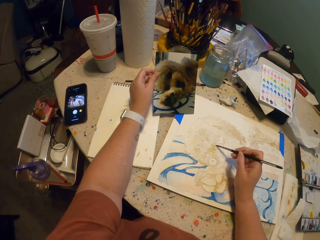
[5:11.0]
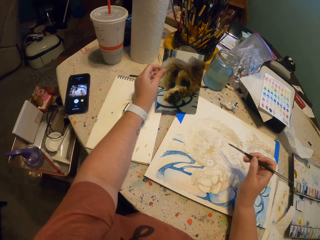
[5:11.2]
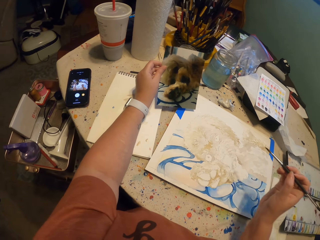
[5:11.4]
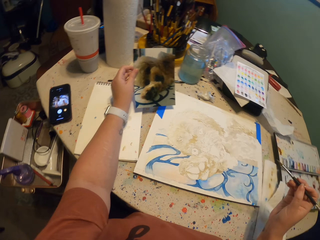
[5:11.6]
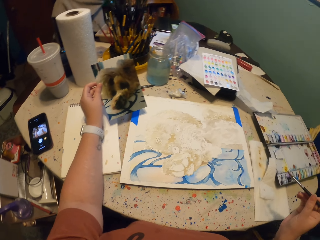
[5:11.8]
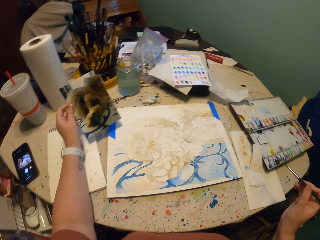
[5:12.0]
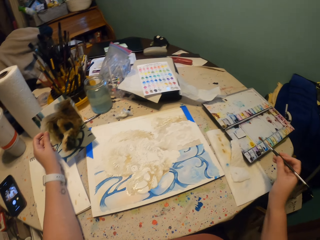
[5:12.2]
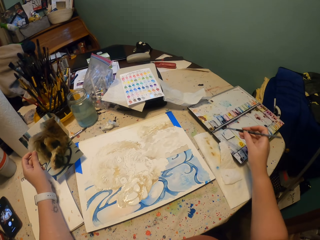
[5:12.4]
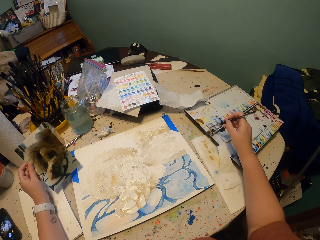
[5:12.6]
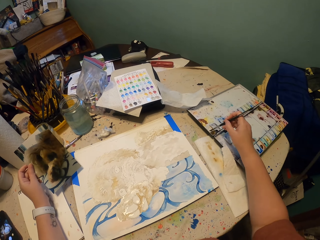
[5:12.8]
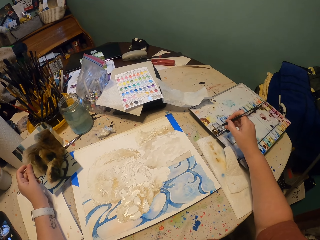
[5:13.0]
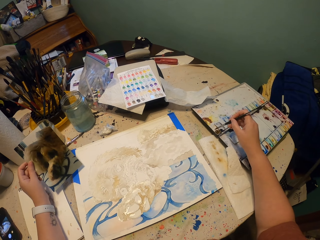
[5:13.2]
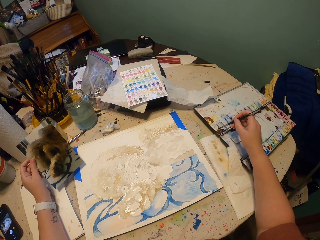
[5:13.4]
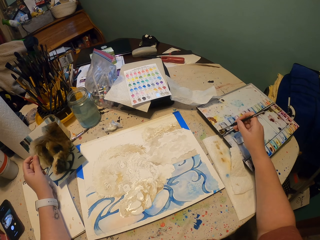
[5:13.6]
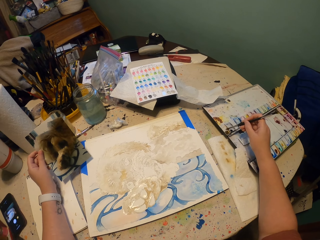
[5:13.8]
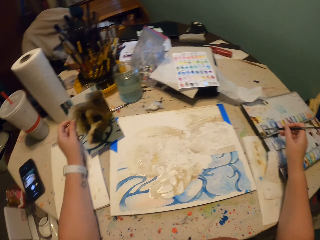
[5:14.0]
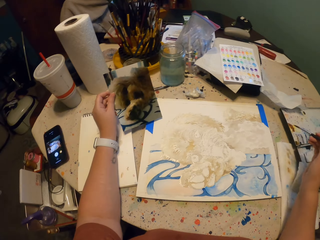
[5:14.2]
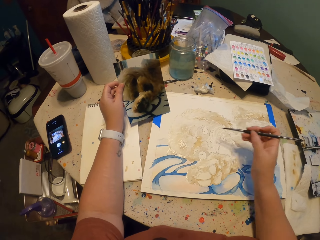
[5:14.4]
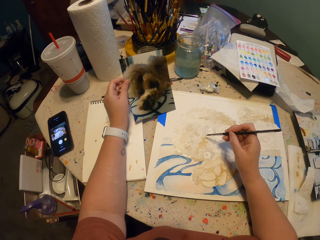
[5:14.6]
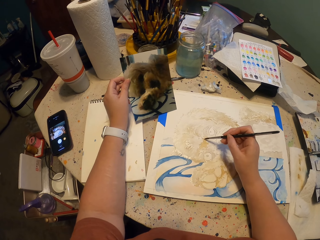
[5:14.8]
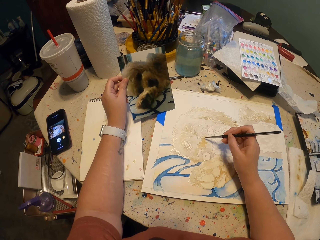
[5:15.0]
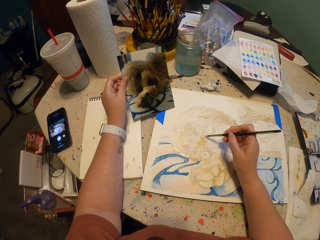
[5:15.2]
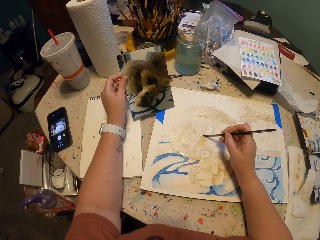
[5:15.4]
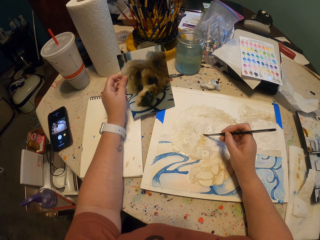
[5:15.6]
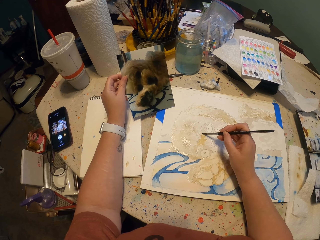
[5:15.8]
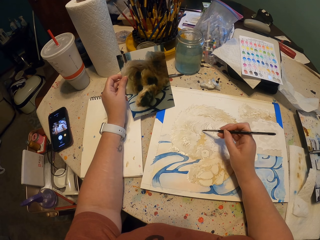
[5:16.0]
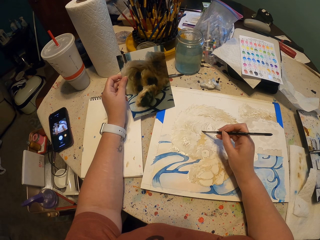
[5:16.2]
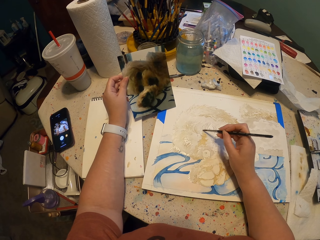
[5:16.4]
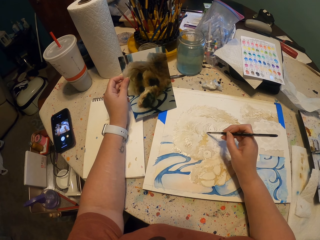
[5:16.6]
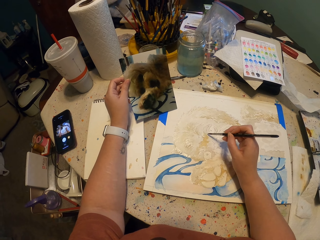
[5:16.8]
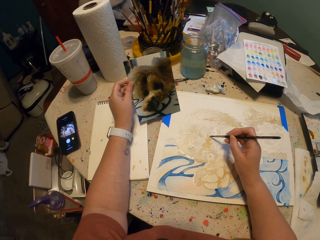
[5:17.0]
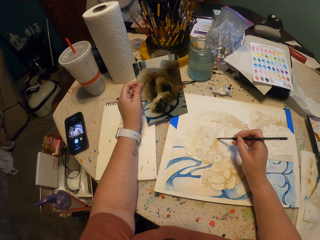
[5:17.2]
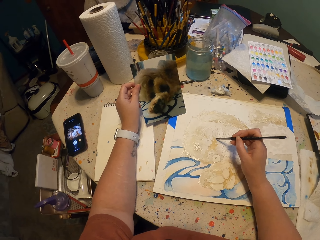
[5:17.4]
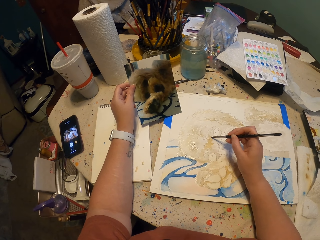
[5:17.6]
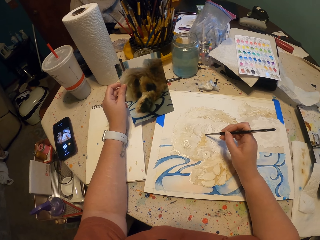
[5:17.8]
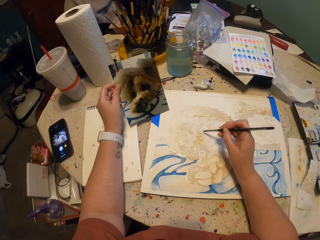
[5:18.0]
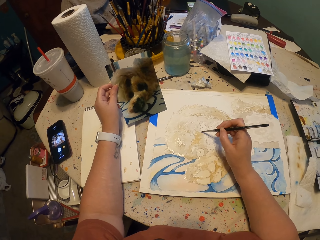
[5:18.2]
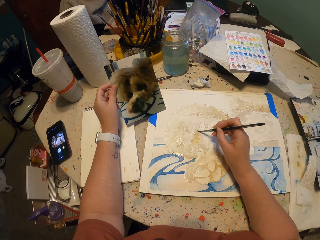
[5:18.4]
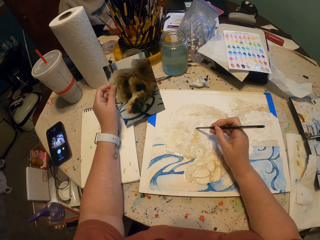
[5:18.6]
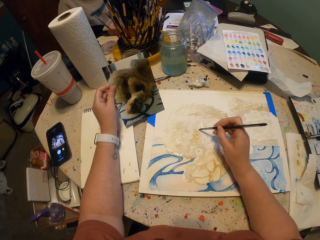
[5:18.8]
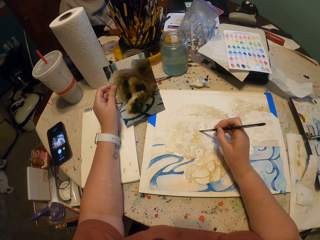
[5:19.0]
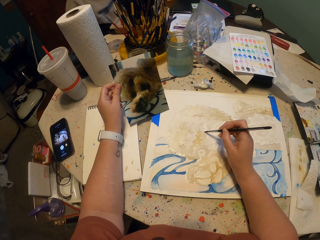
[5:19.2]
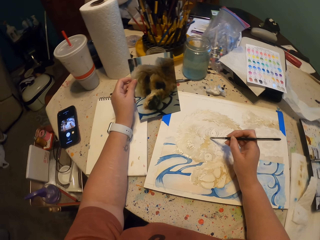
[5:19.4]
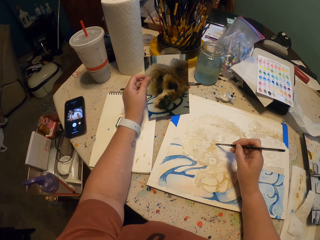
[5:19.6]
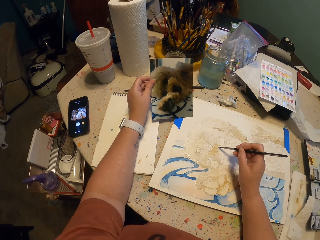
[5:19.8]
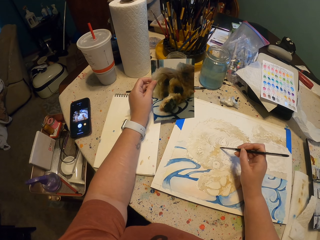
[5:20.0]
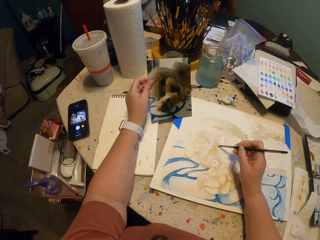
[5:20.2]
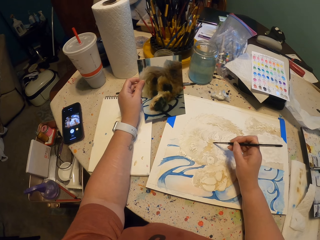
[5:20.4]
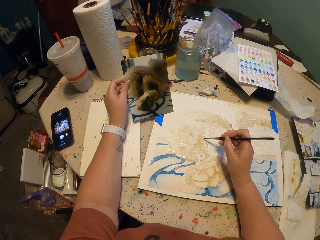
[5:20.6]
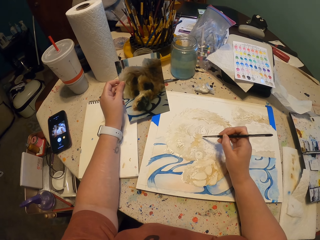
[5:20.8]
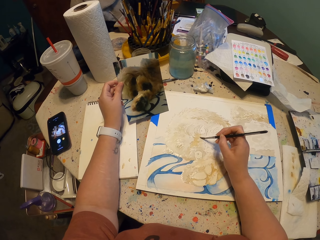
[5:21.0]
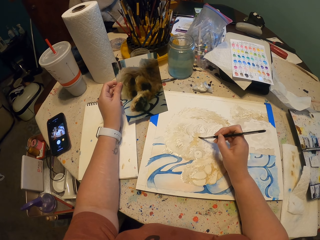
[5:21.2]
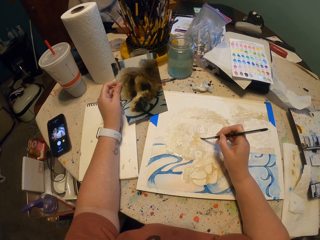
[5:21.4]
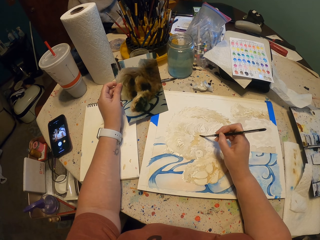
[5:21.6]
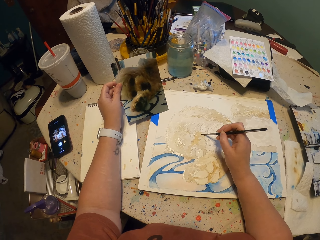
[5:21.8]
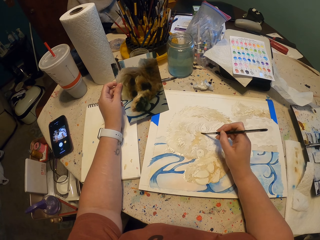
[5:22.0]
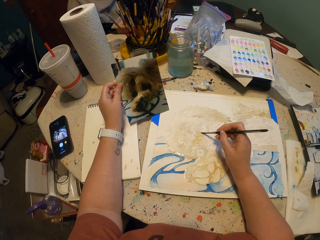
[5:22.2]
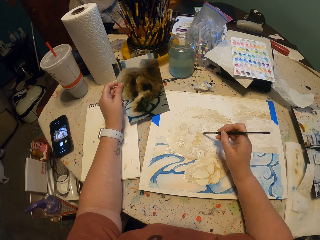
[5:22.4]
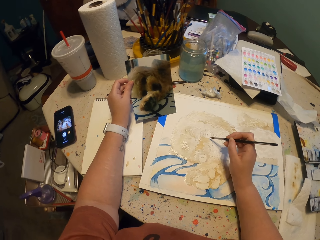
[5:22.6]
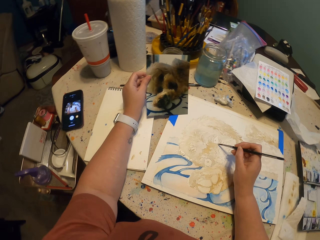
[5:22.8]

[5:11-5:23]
The camera wearer paints a drawing on the paper. They move around. They turn to the side. They dip a paintbrush in a paint on the palette. They turn to the side. They paint a drawing on the paper with the paintbrush. They turn to the side. They paint a drawing on the paper. They turn to the side. They paint a drawing on the paper.

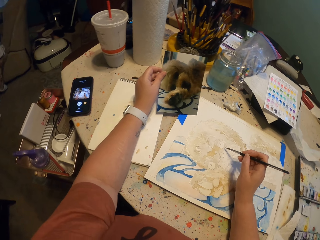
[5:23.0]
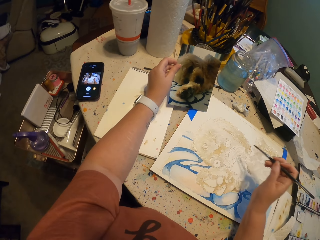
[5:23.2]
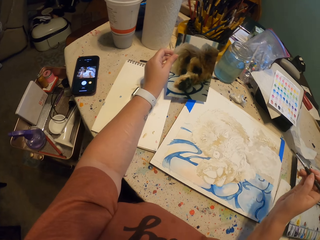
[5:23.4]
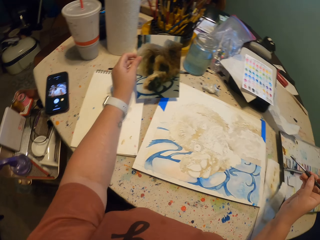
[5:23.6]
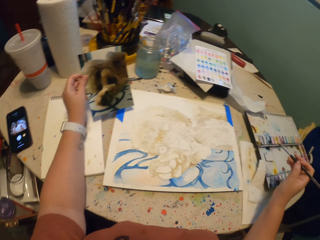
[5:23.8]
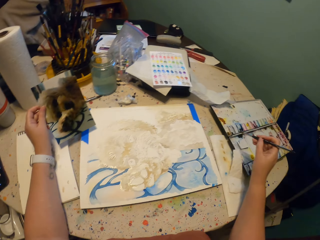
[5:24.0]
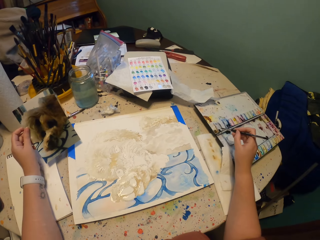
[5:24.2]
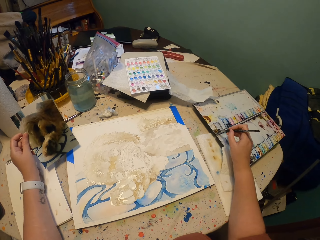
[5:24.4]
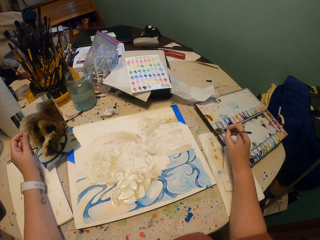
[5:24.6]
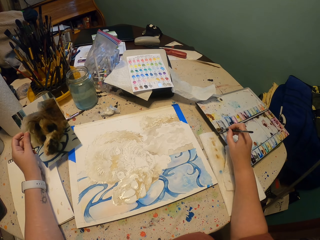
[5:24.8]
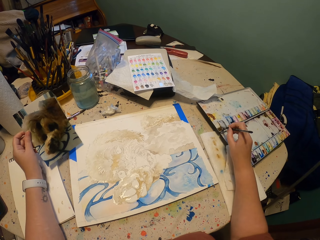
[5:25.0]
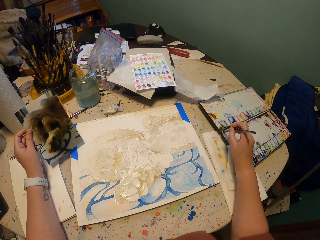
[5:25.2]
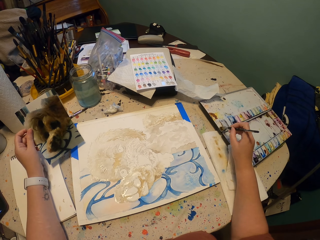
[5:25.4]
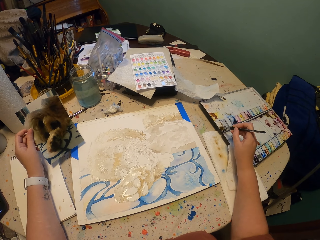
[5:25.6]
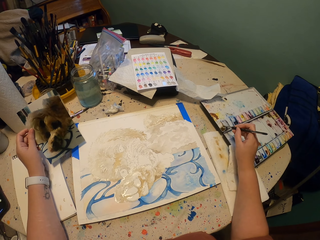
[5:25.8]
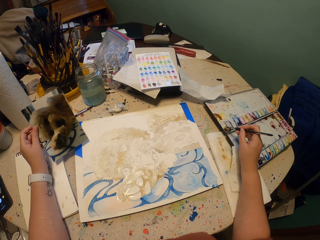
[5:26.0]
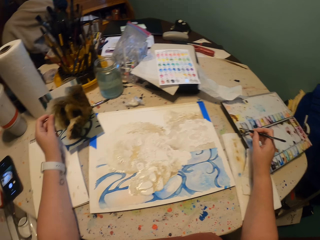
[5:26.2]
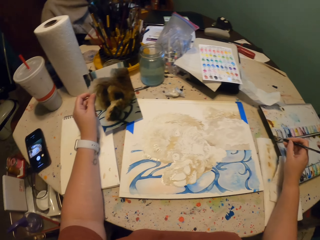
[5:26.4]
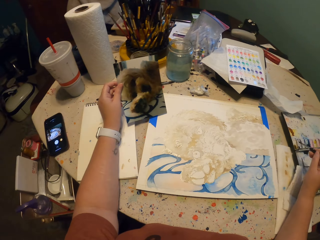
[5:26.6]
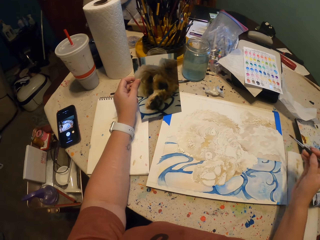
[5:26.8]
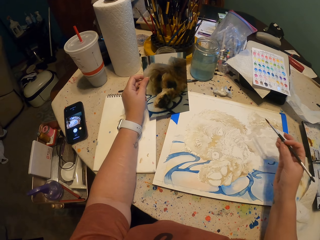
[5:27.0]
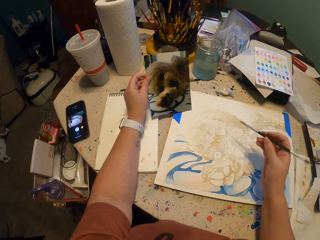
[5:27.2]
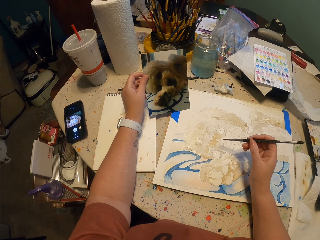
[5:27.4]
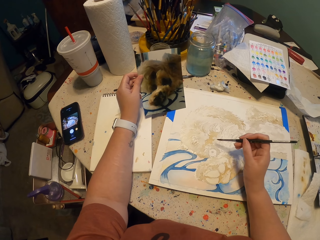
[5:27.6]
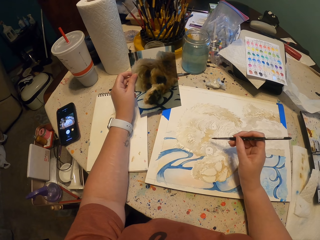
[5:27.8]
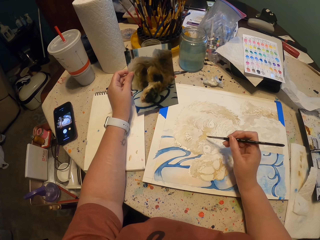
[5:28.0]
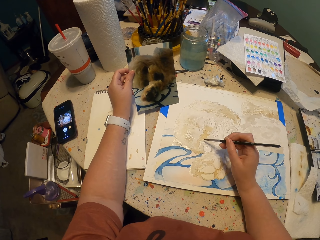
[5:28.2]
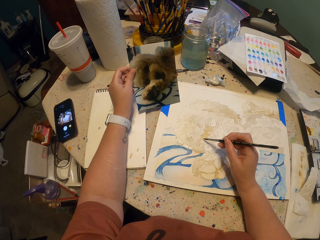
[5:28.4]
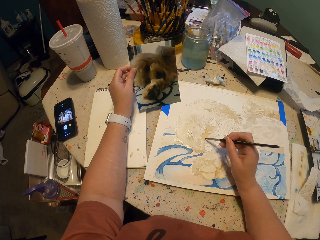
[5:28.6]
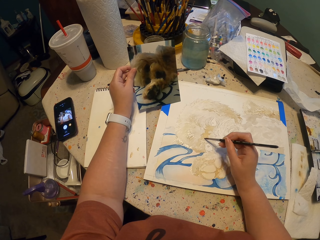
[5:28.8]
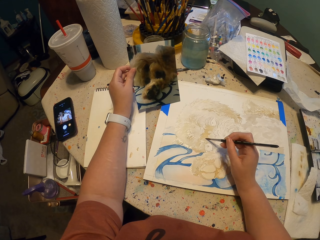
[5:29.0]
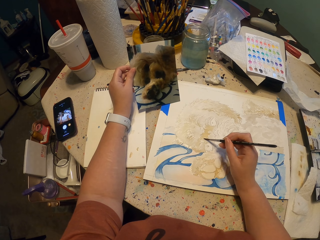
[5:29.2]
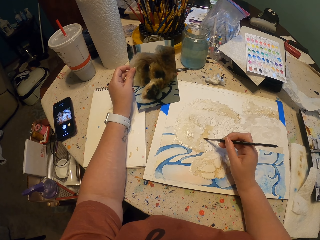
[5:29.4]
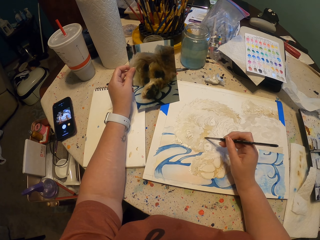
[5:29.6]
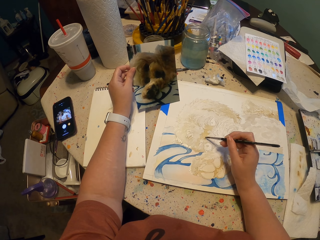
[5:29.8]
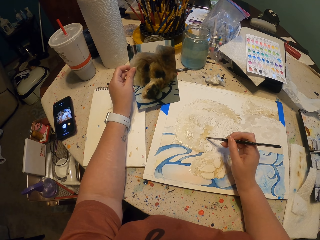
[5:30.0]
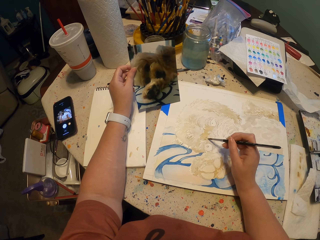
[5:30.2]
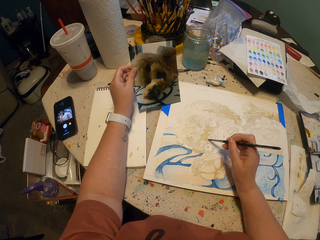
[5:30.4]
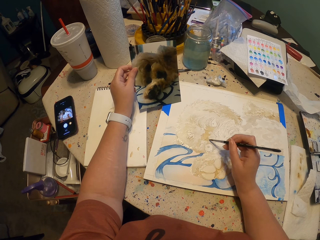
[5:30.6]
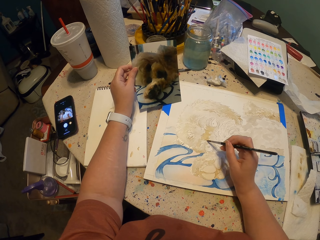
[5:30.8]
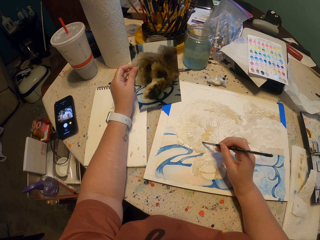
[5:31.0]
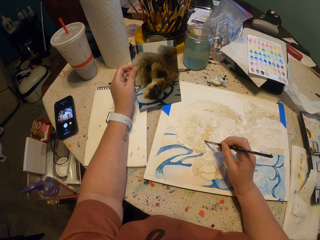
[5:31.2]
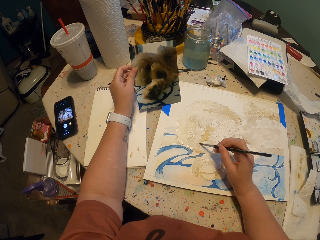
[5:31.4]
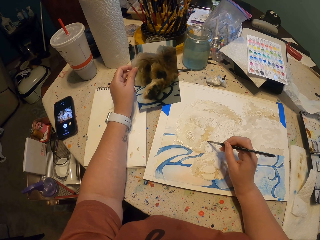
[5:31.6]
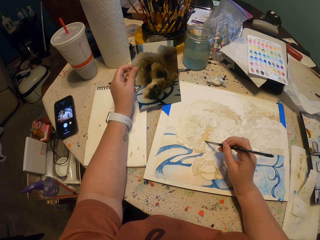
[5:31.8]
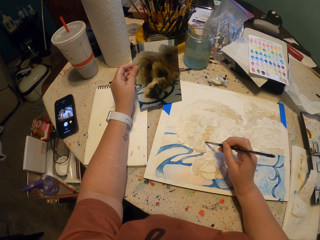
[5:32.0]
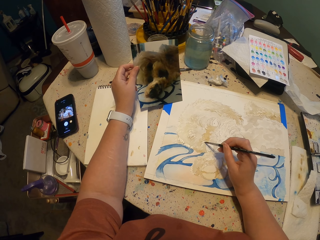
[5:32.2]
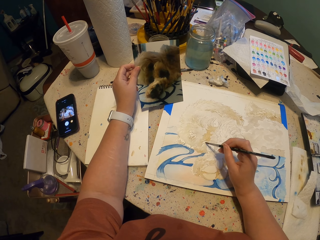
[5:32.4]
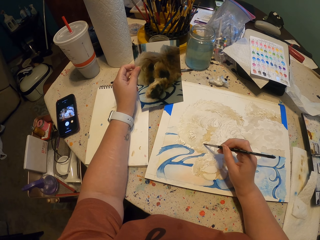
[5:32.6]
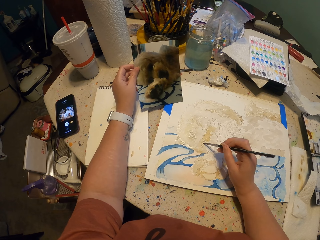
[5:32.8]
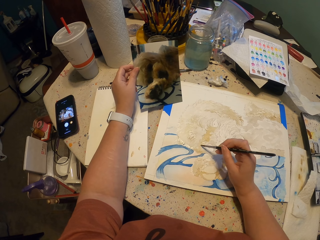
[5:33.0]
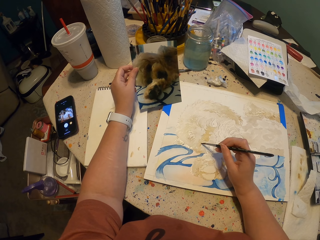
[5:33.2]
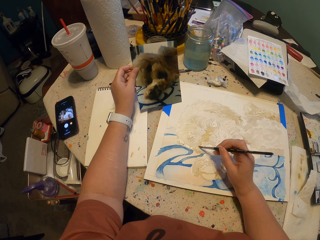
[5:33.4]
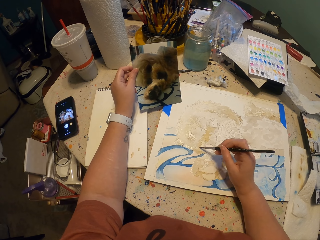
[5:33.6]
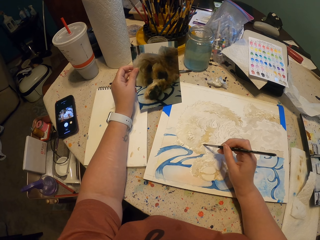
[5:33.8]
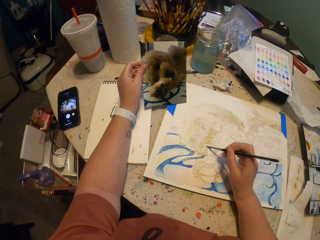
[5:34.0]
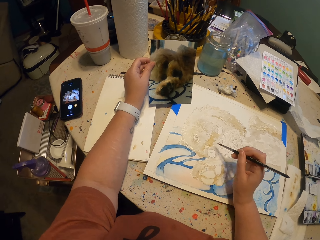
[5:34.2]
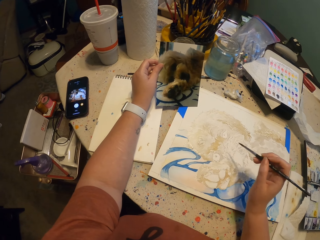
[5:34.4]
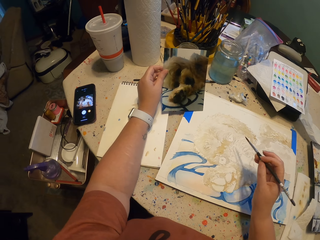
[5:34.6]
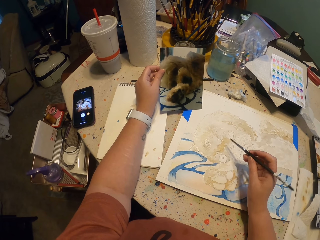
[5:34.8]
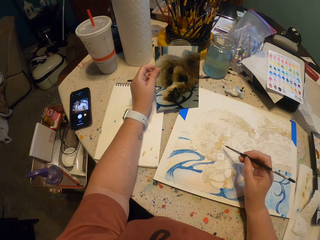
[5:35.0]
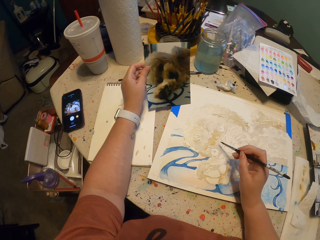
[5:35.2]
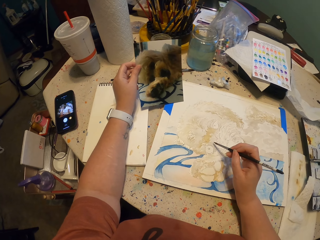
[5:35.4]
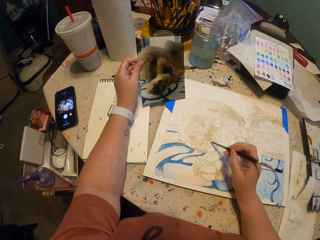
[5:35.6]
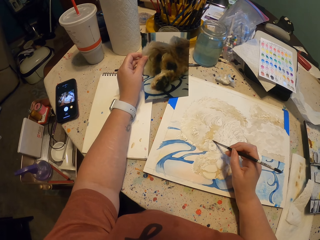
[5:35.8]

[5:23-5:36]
The camera wearer turns to the side. They move around. They dip a paintbrush in a paint on the palette. They turn to the side. They look around. They paint a drawing on the paper with the paintbrush. They turn to the side. They look around.
